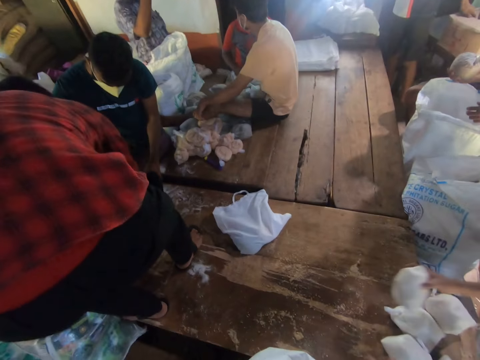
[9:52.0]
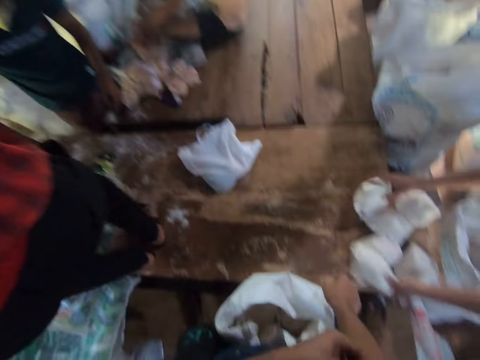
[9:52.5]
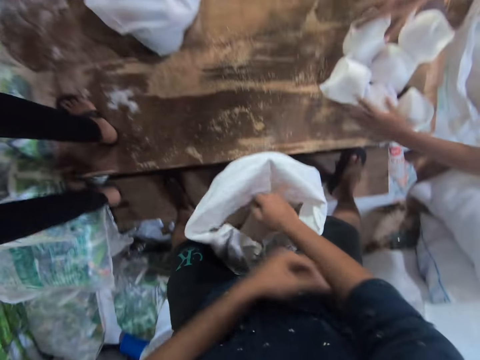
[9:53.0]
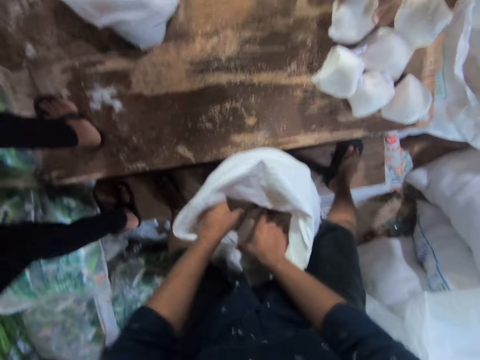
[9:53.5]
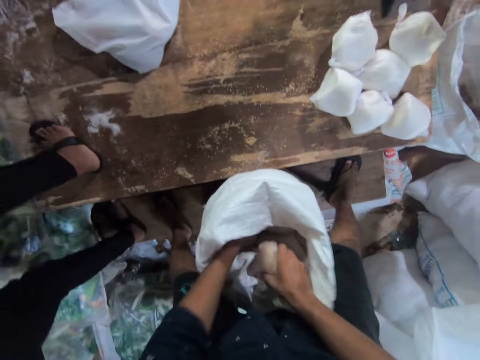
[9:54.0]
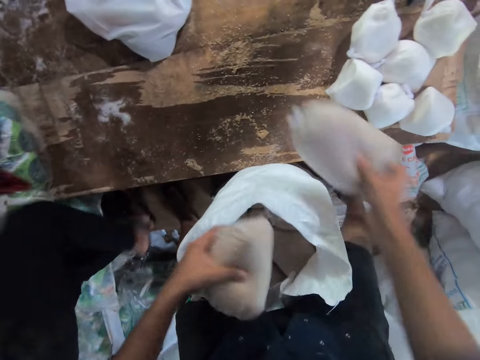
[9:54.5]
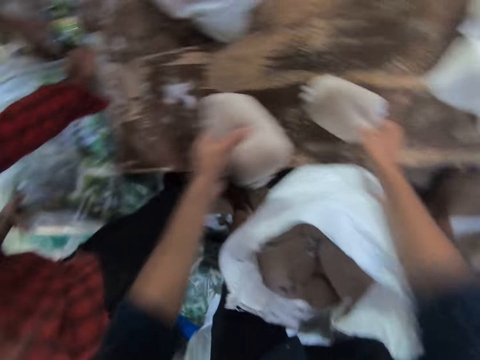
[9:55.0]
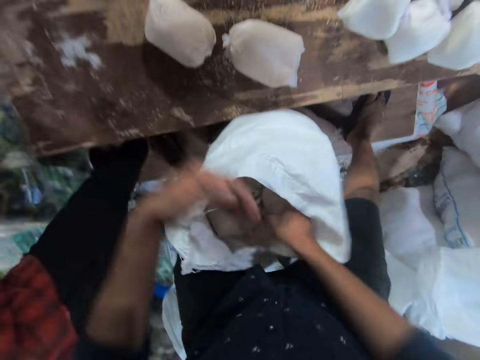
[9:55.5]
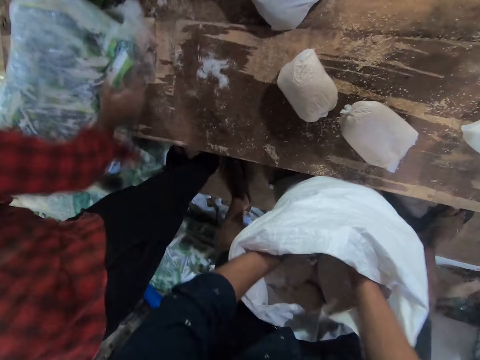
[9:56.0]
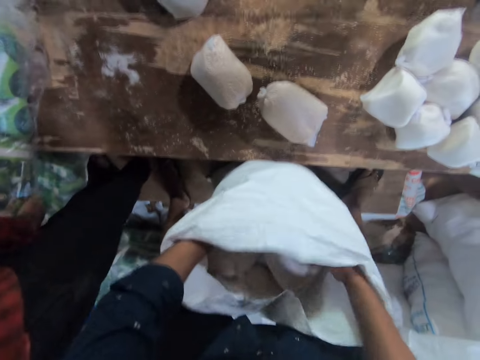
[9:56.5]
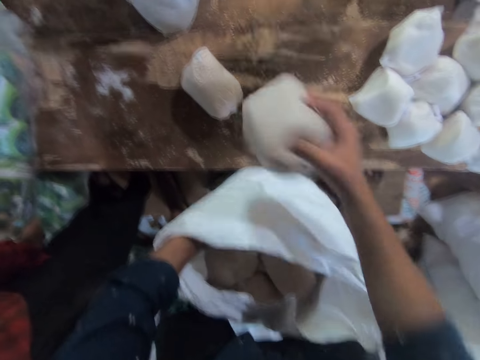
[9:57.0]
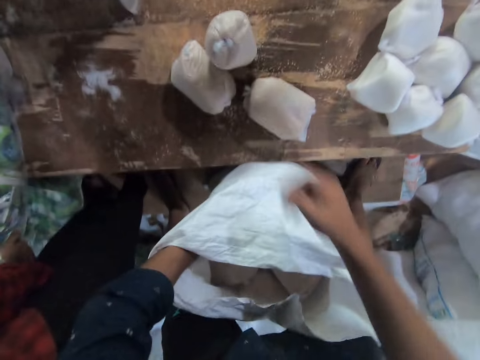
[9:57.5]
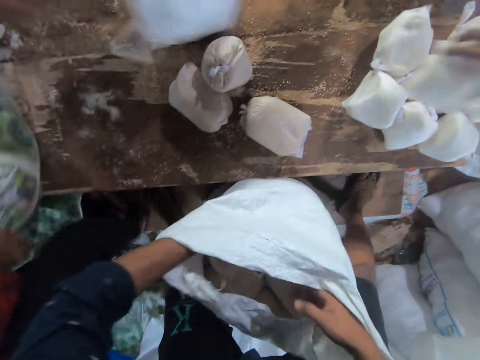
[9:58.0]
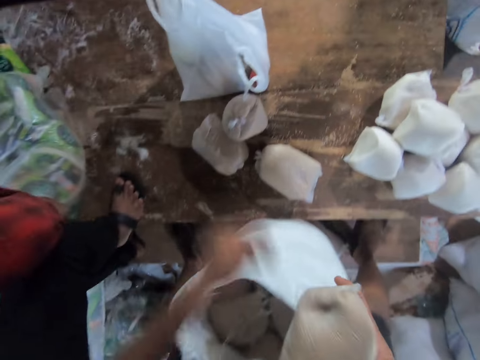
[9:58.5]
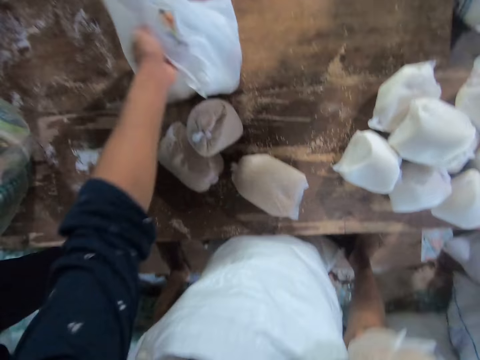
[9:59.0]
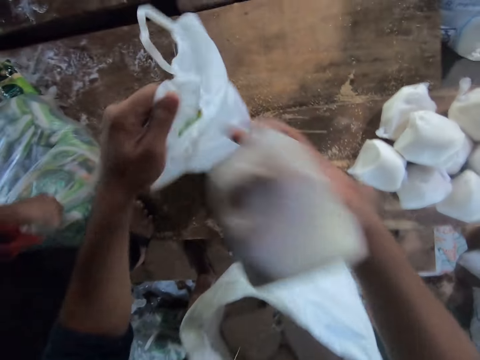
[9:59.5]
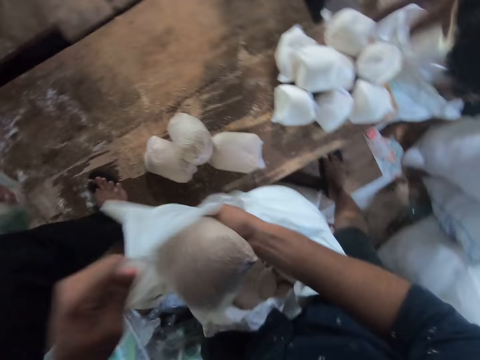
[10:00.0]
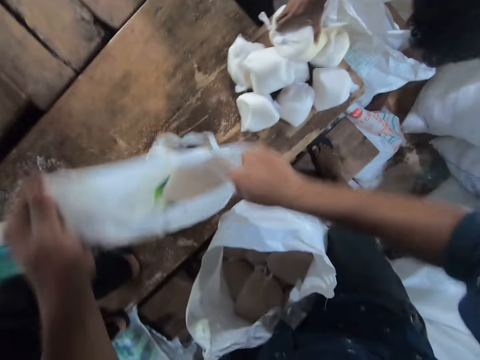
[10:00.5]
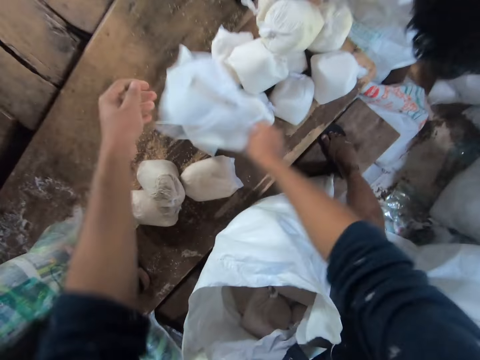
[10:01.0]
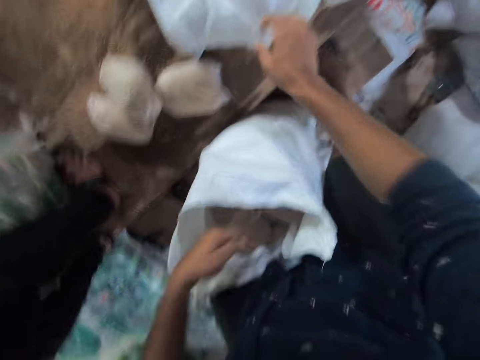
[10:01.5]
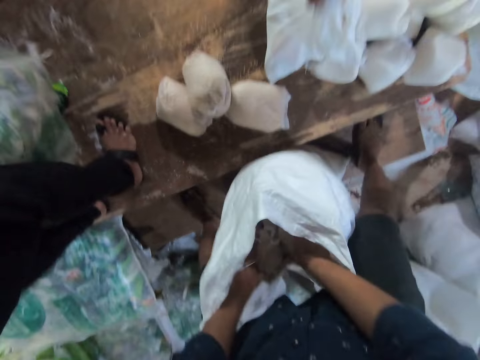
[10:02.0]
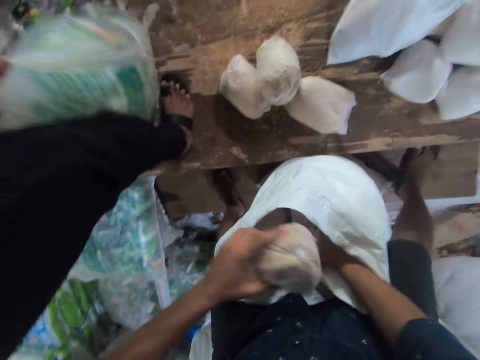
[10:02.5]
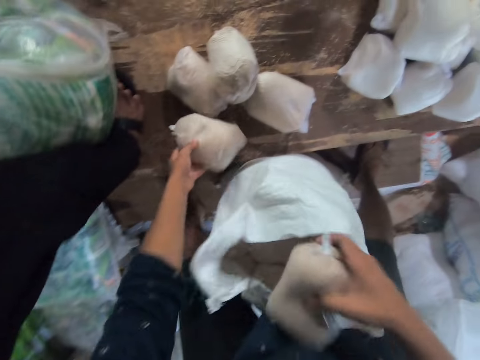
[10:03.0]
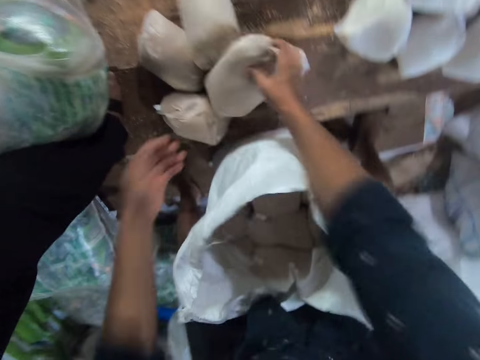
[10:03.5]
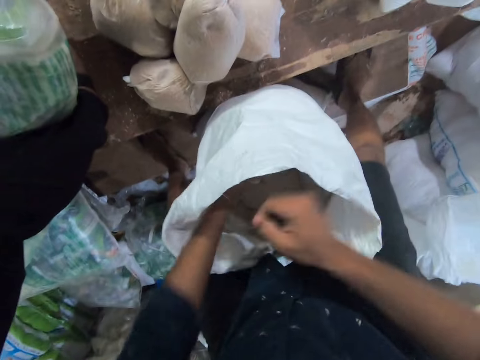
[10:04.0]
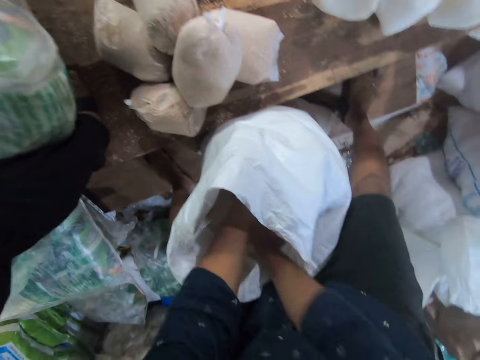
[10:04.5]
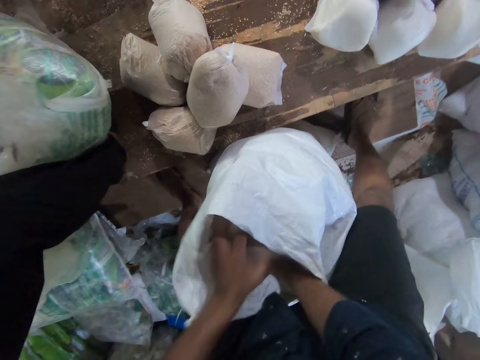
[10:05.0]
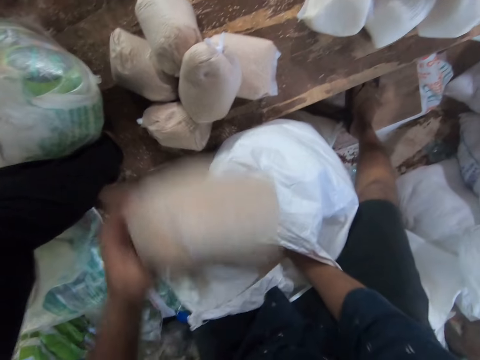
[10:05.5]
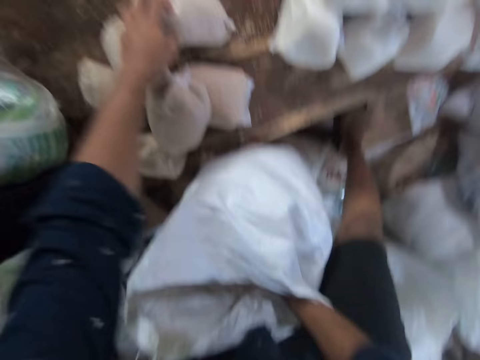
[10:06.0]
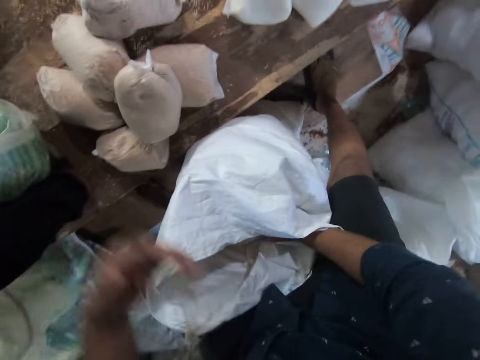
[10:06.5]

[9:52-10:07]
The man drops another pack of sugar on the table. The camera wearer takes packages of sugar out of the sack. He moves other packs of wheat from the sack to the table with his hands. He moves another pack of wheat from the sack with his right hand to the cloth bag in his left hand. He drops the cloth bag on the table. He gives the bag away. He takes packages of sugar out of the sack. He moves other packs of wheat from the sack to the table with his hands.

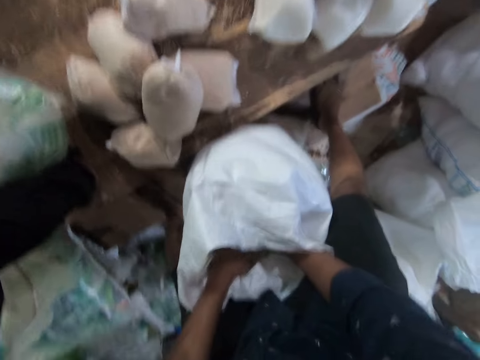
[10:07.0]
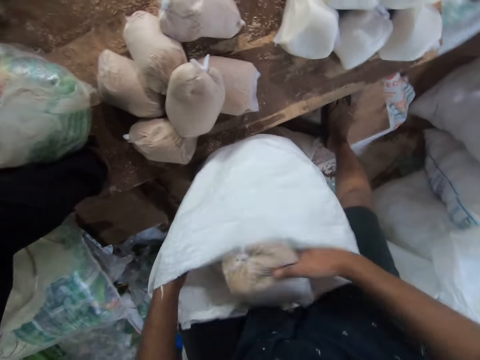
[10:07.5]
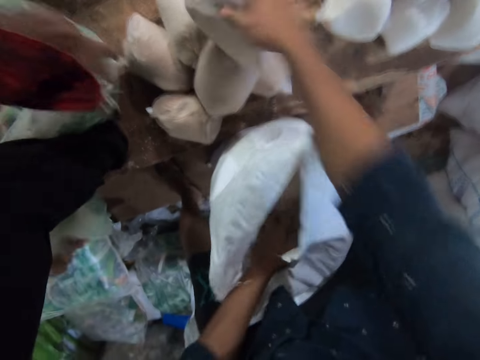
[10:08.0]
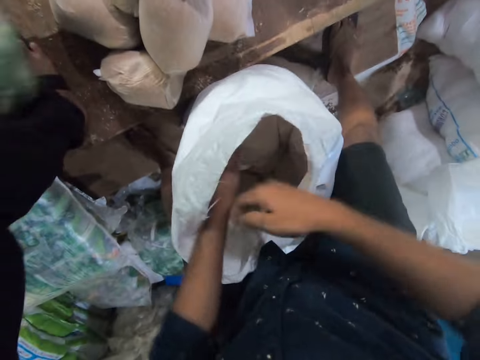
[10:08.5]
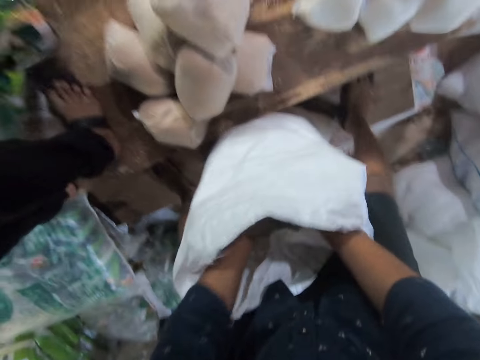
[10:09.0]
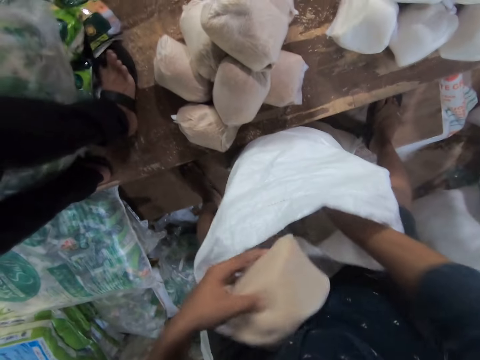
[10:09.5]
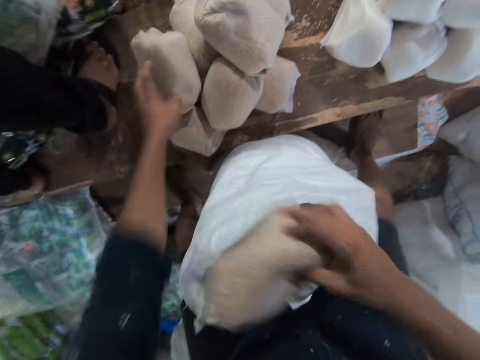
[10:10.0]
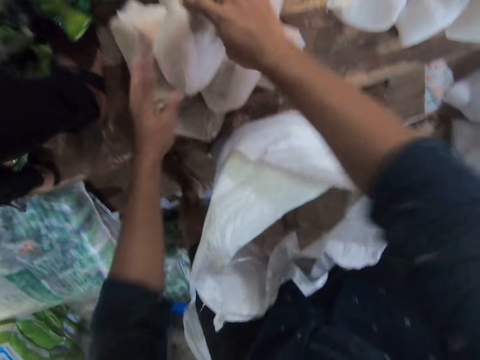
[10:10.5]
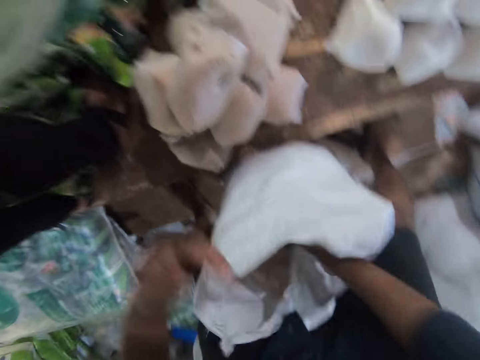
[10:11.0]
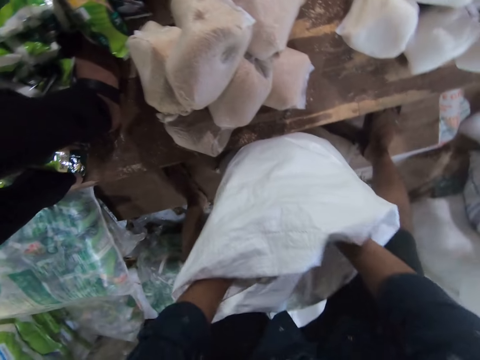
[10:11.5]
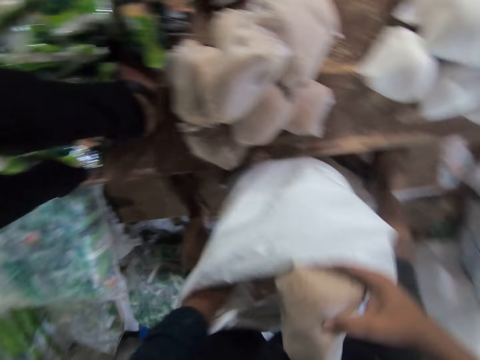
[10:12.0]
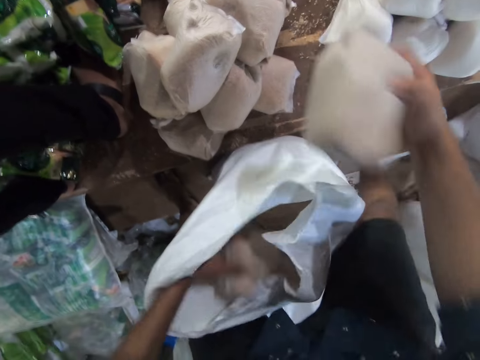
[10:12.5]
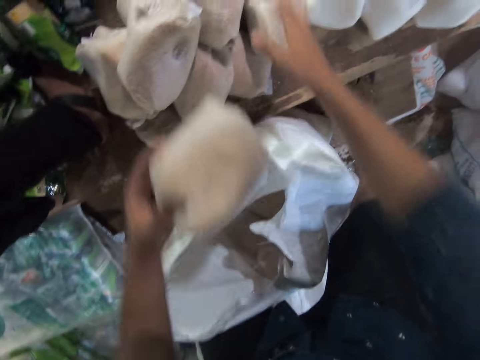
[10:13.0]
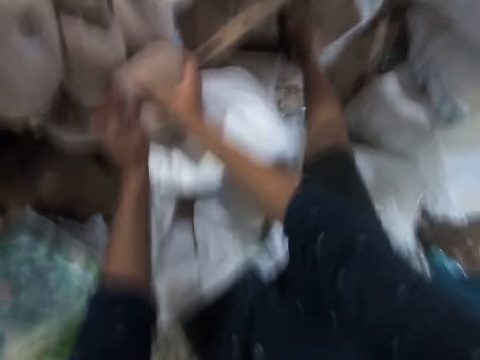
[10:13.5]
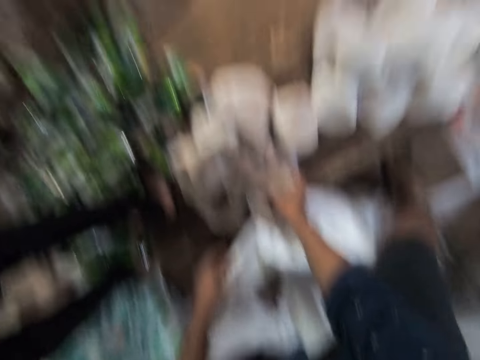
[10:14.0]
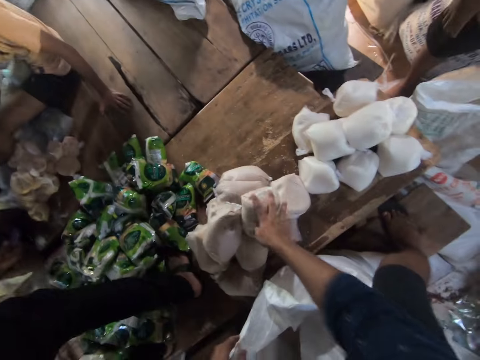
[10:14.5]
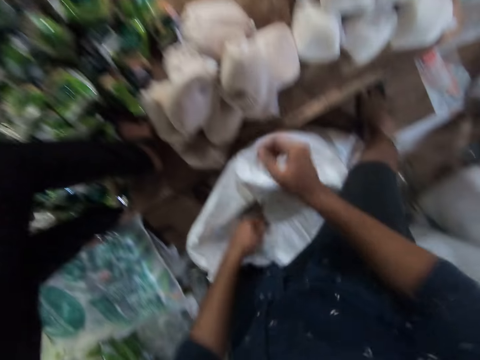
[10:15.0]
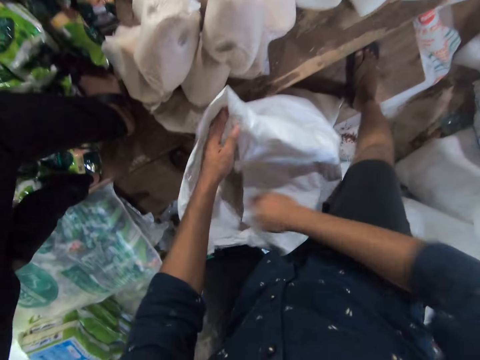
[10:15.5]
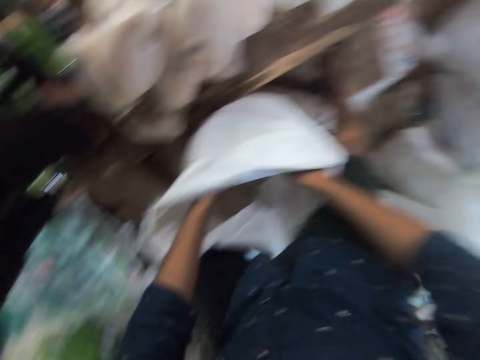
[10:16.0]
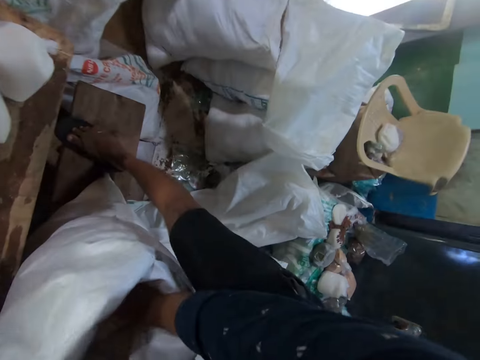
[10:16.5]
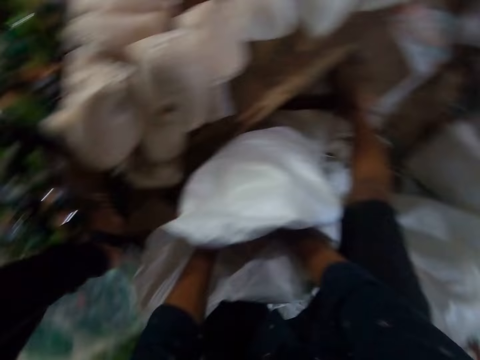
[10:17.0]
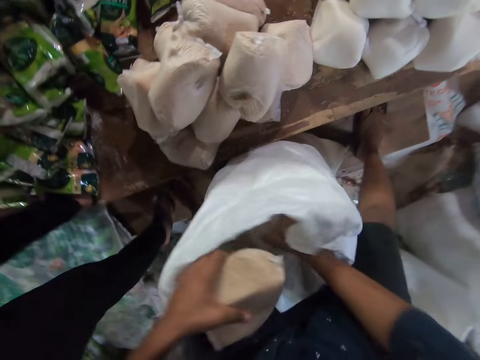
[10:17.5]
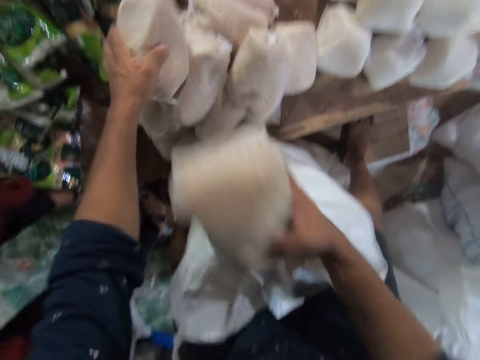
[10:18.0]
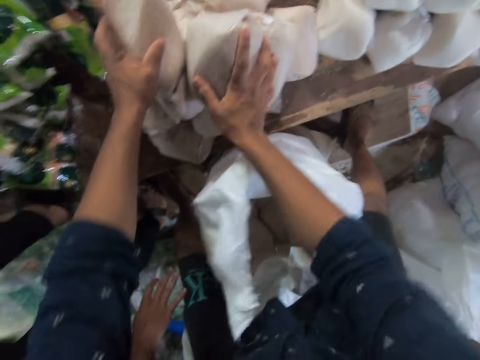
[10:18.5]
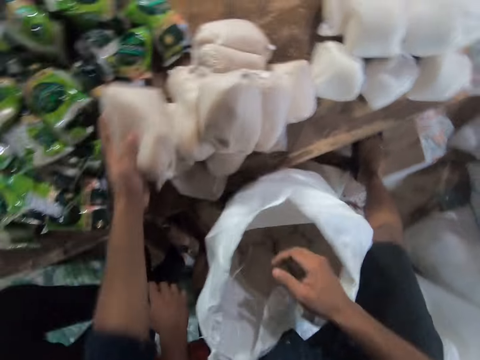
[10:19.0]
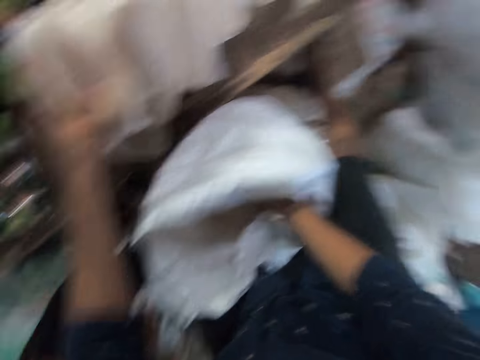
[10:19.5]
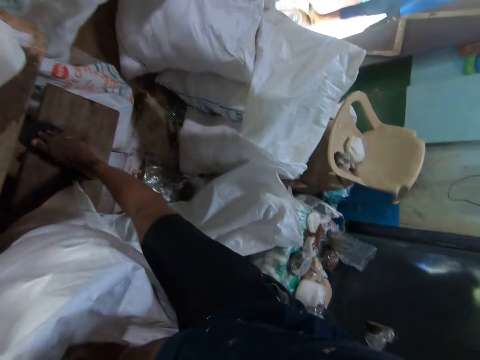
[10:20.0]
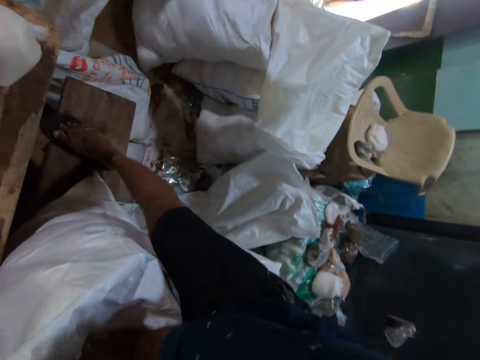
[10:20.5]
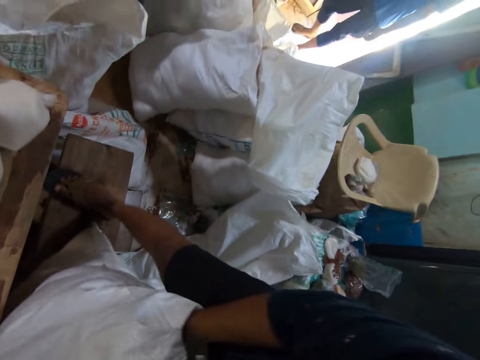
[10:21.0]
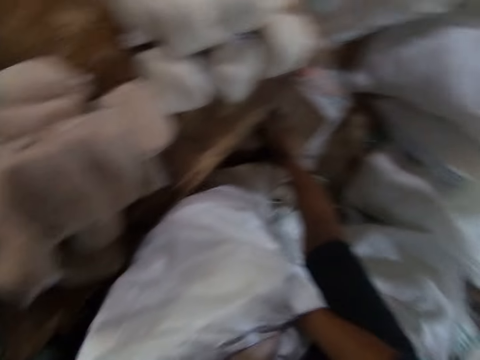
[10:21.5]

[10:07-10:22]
A man pours packs of salt on the table from a plastic bag. The camera wearer moves other packs of wheat from the sack to the table with his hands. He looks up. He takes packages of sugar out of the sack. He looks behind him.
